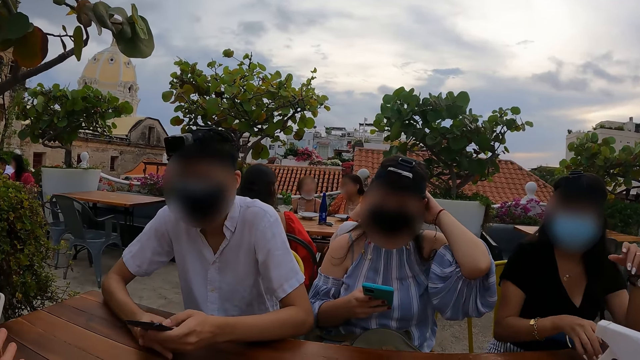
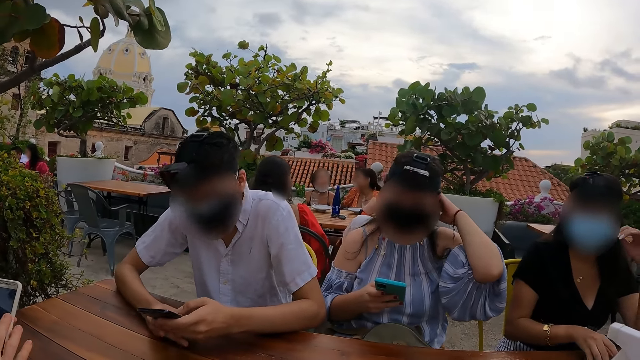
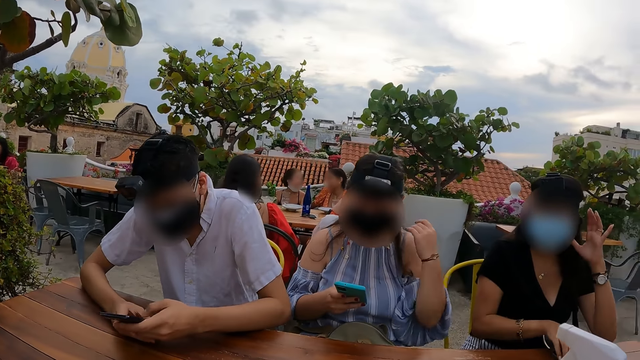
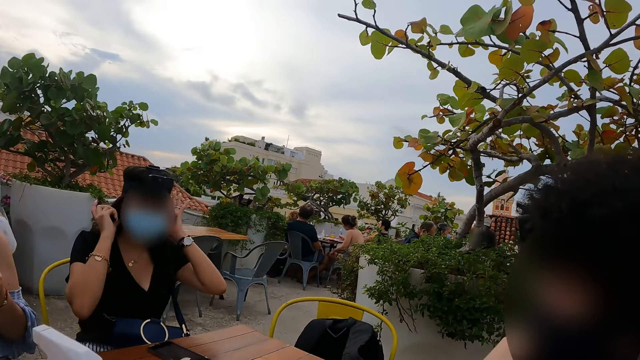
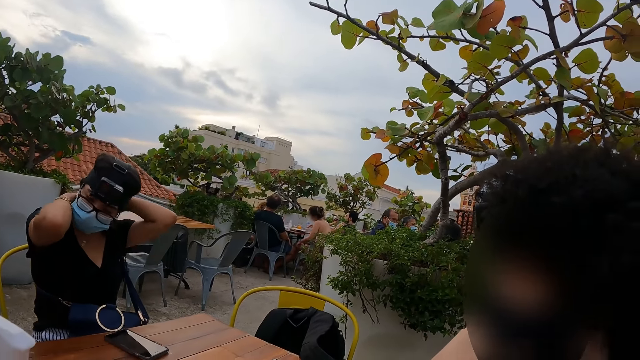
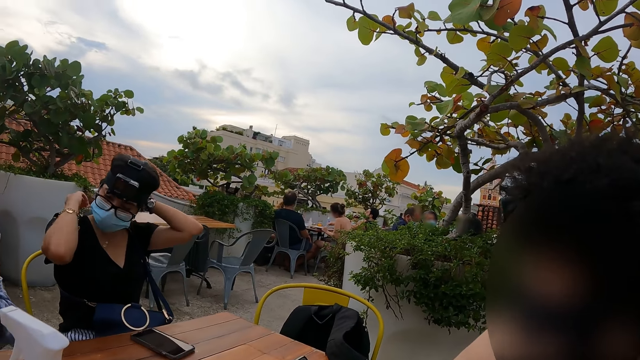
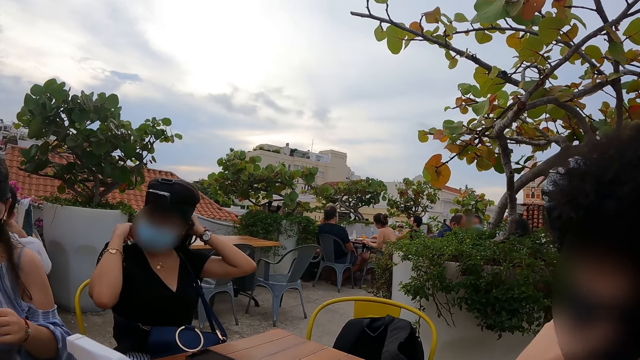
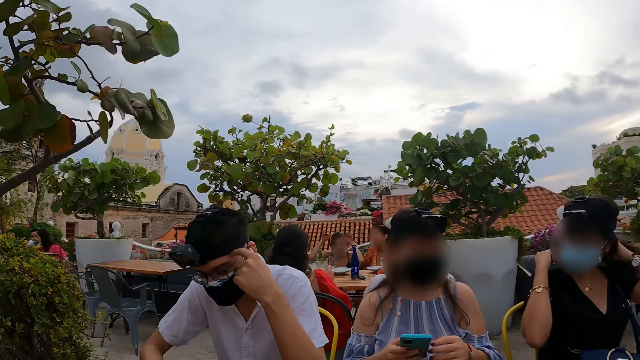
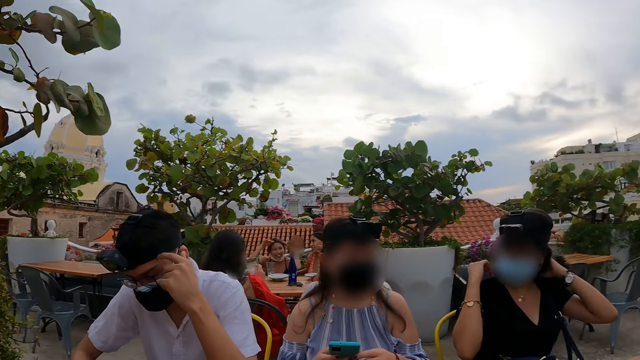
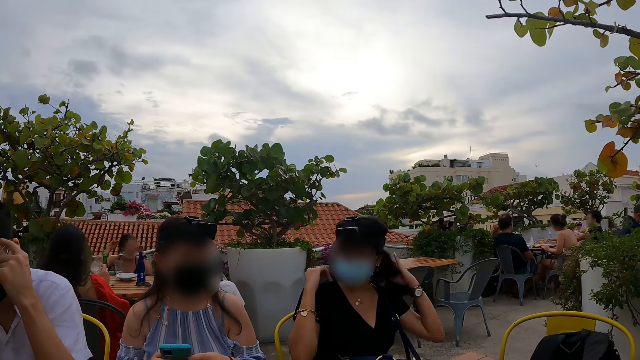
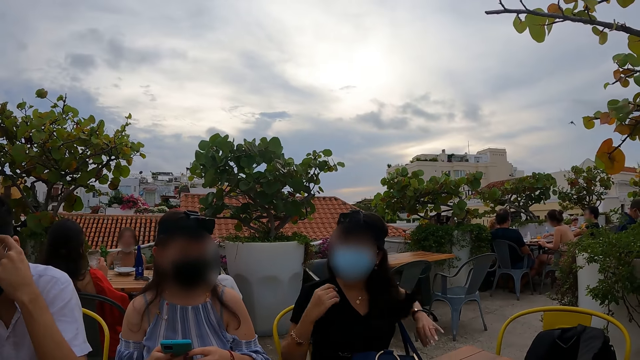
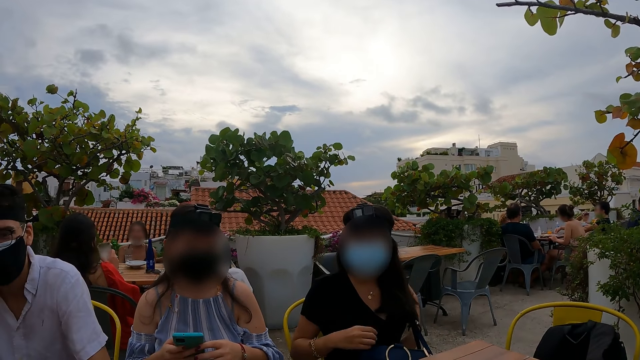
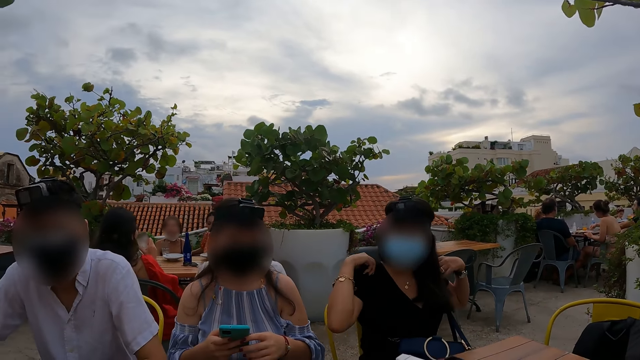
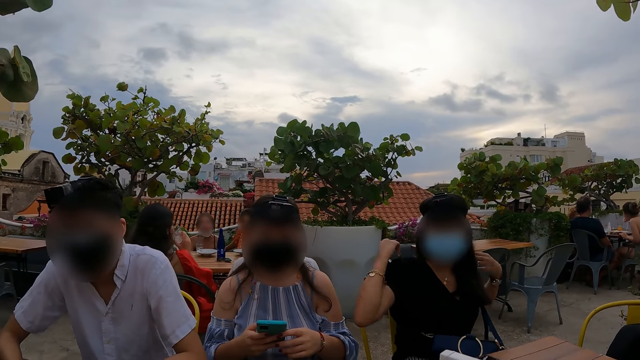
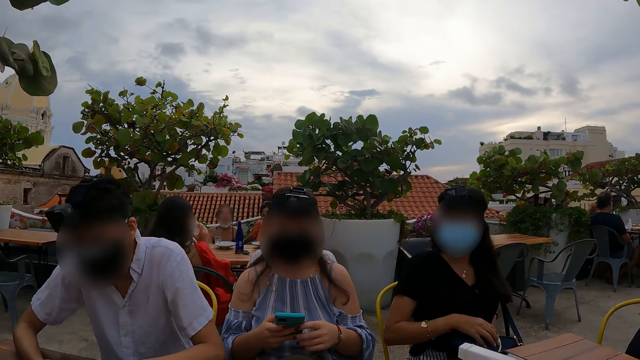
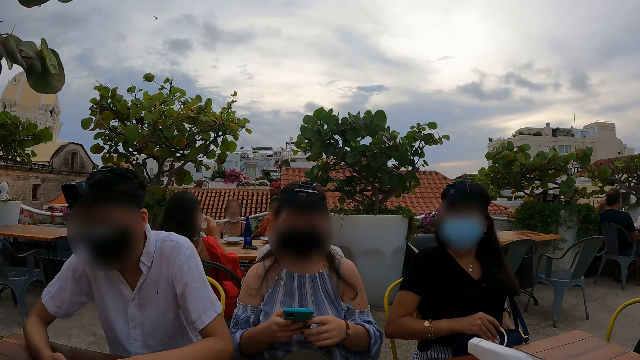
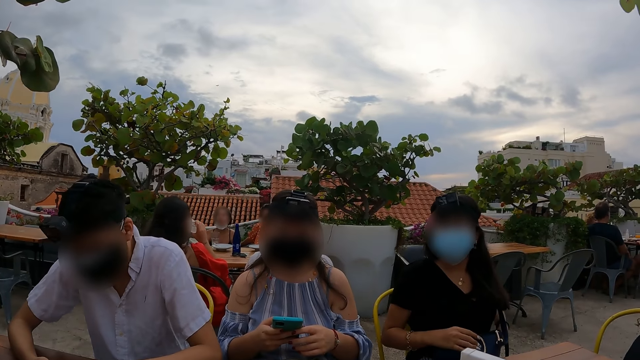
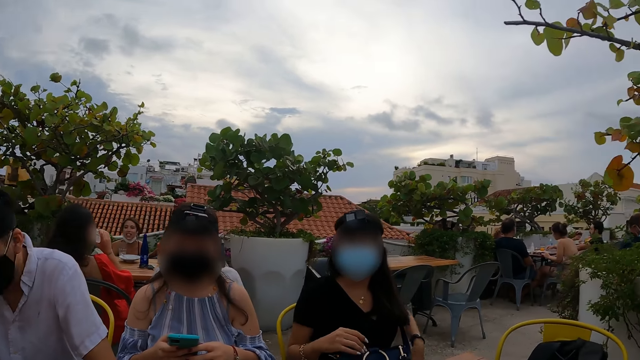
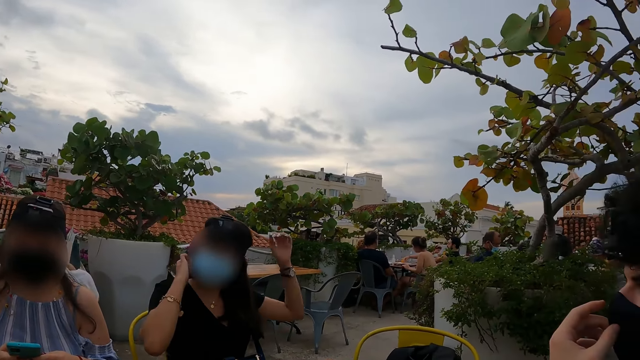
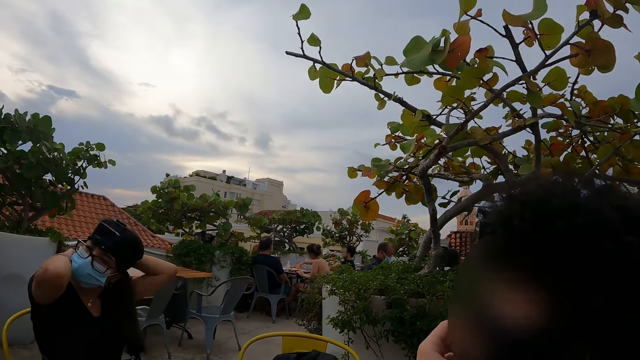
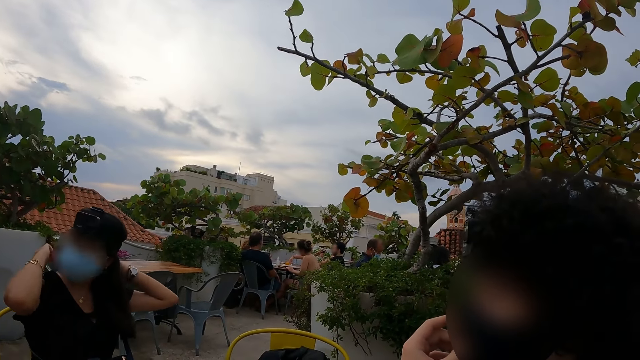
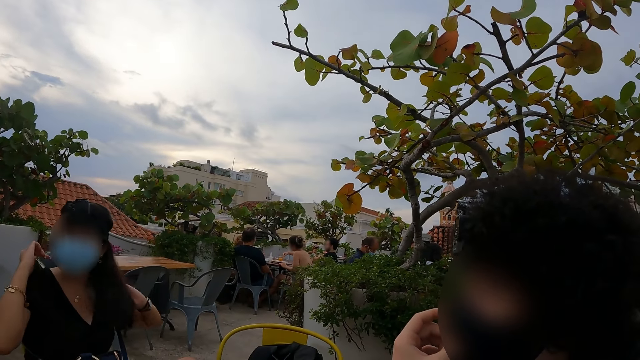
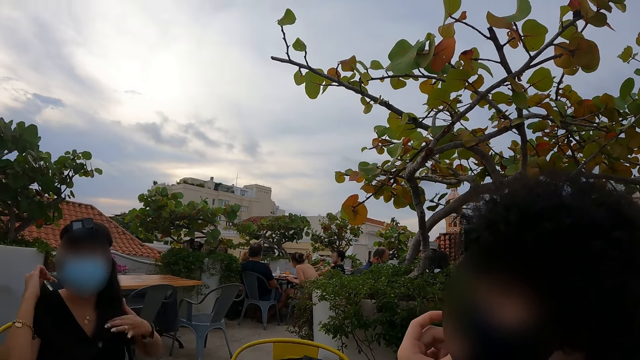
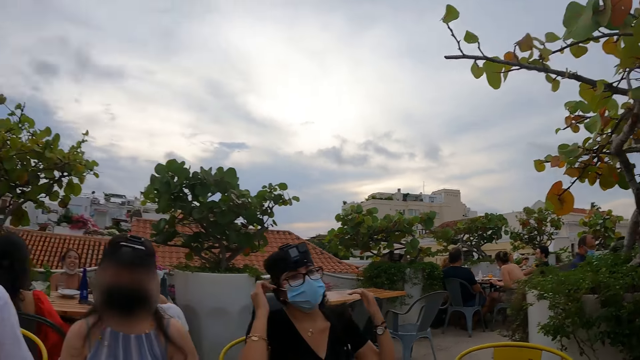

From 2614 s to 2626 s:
The camera wearer looks left. They converse. They look right.

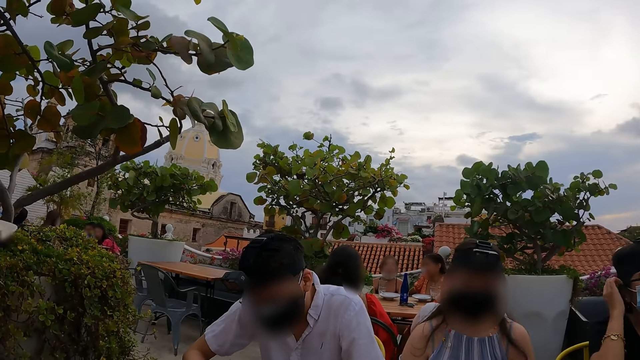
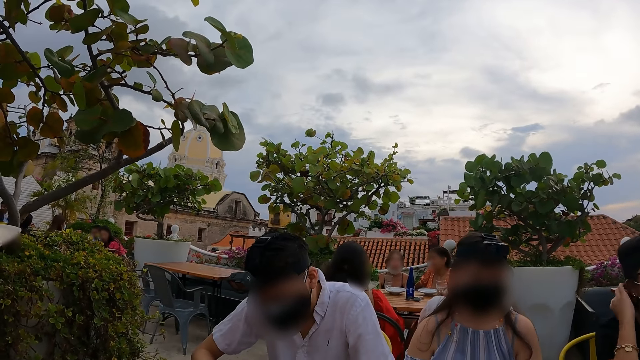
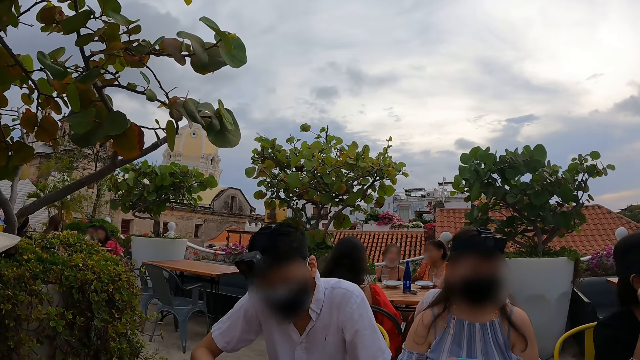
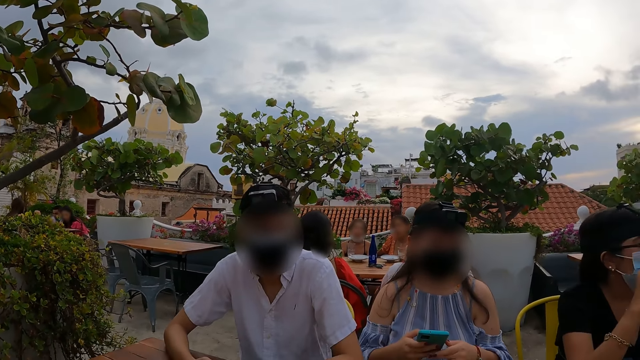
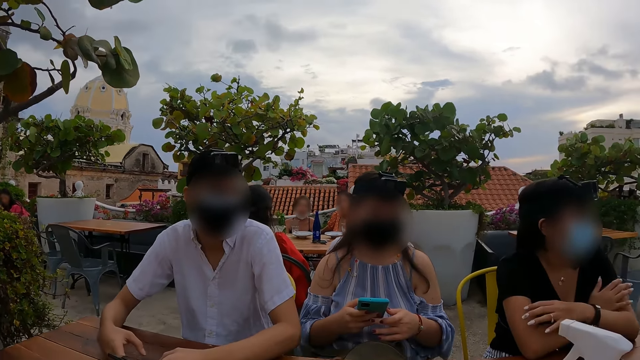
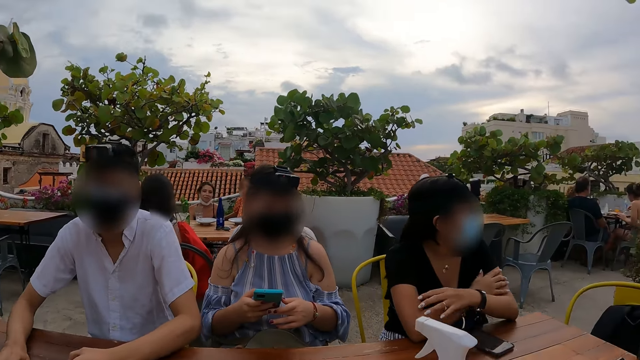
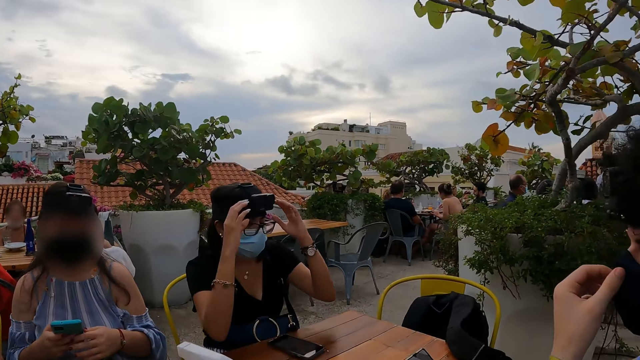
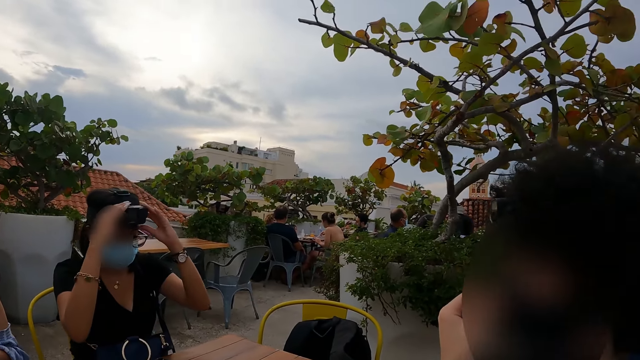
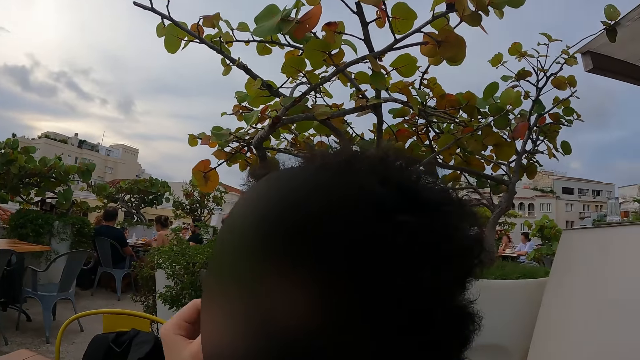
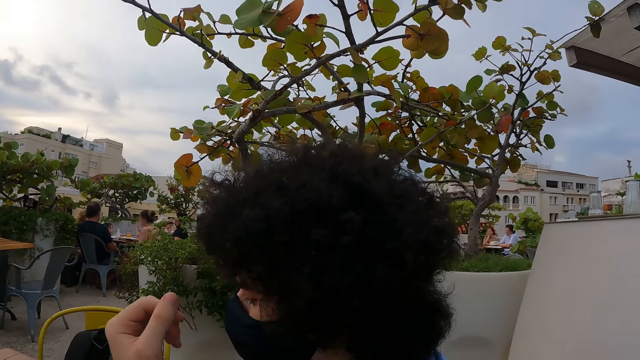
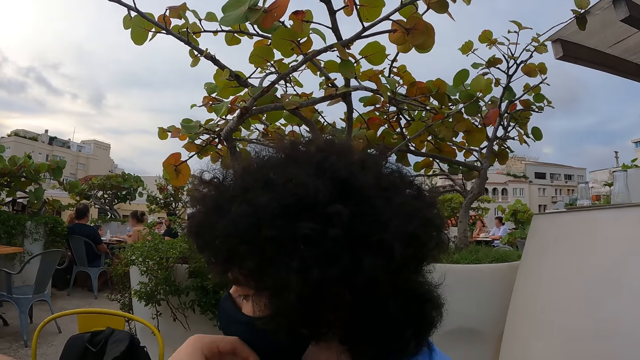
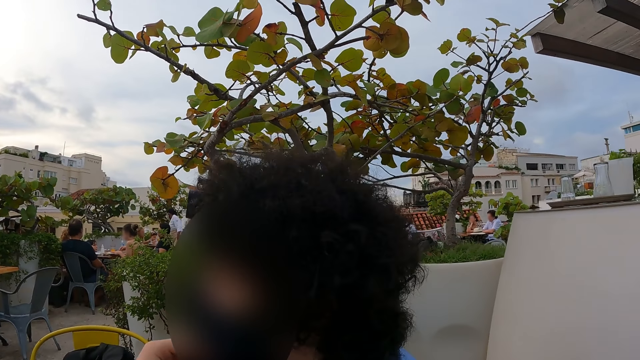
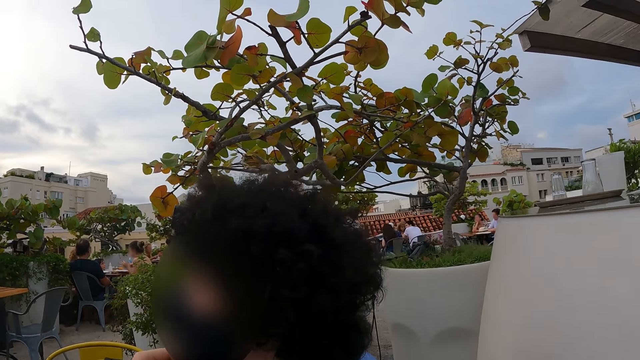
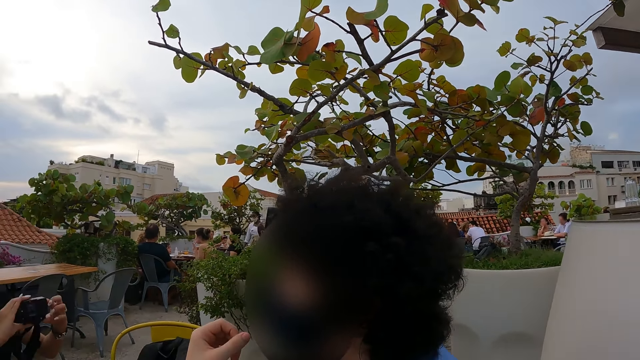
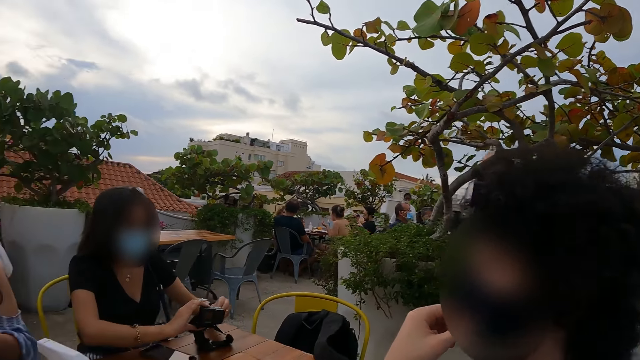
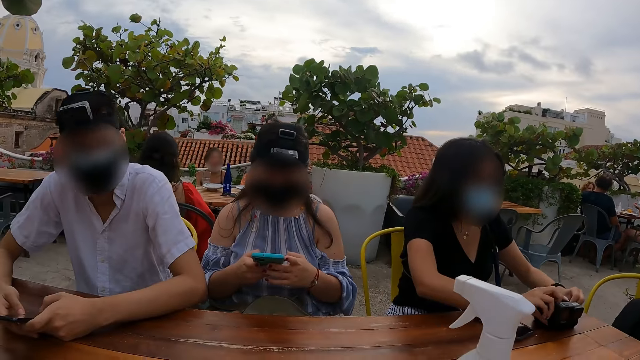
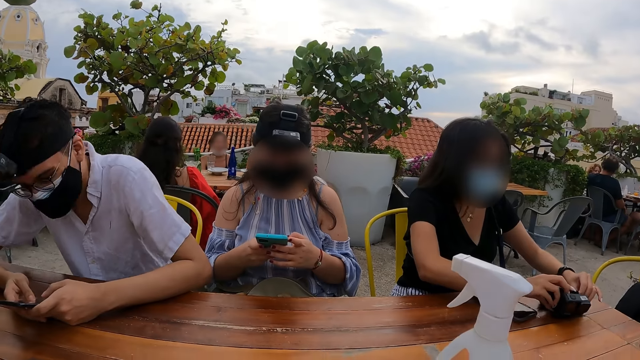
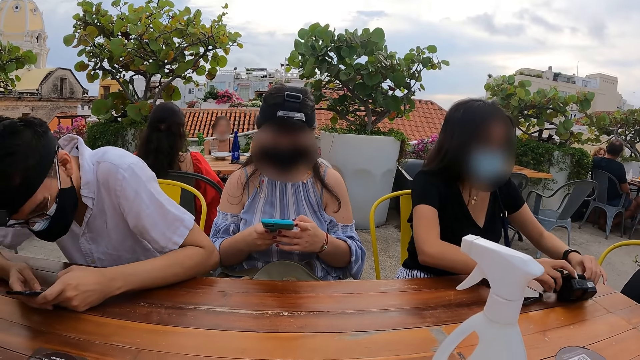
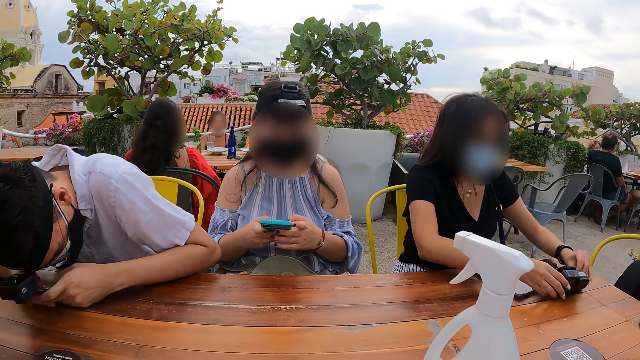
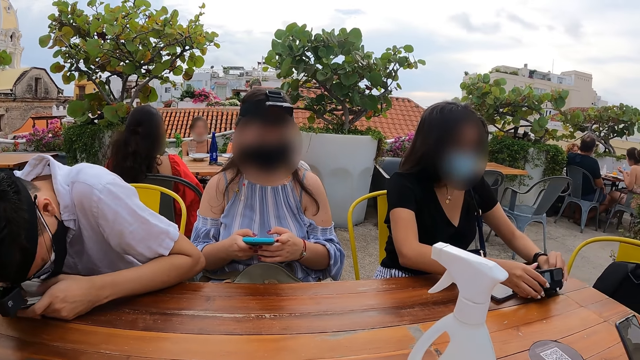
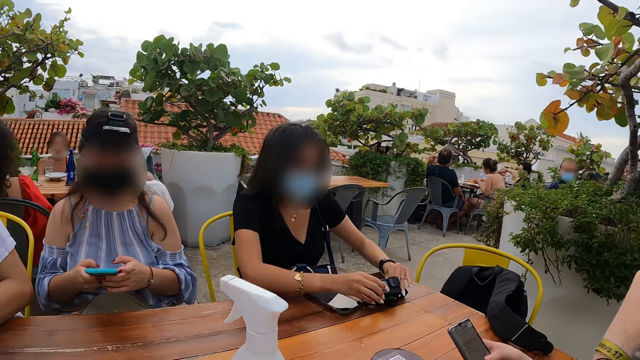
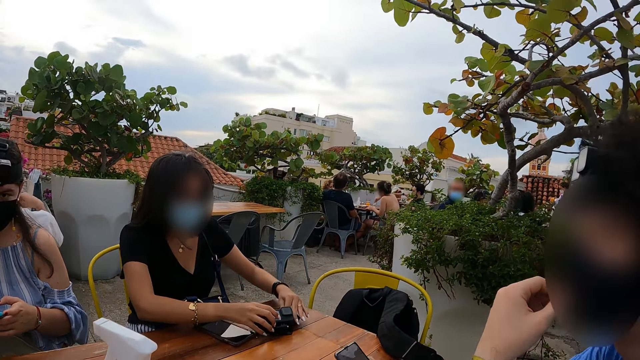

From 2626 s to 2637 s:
The camera wearer looks left. They converse. They look right. They look forward.
